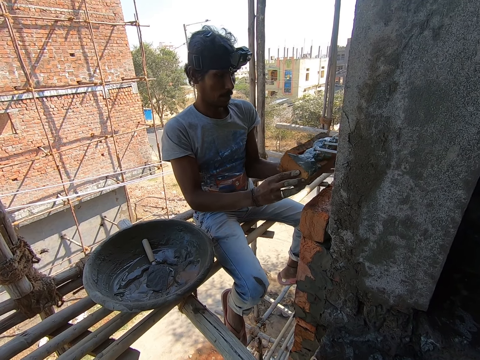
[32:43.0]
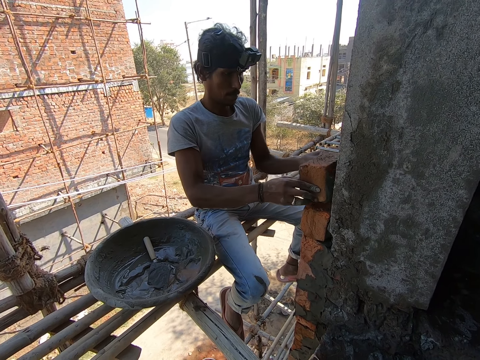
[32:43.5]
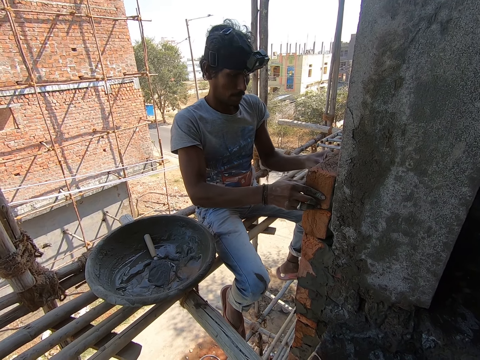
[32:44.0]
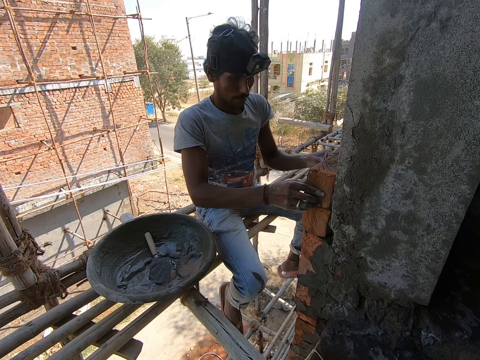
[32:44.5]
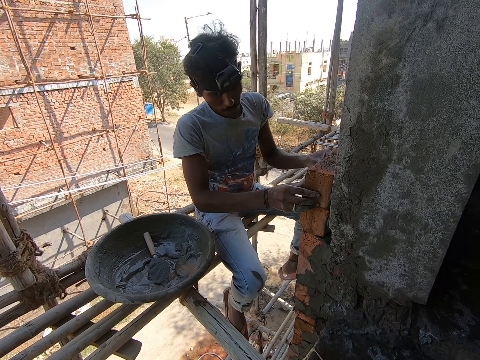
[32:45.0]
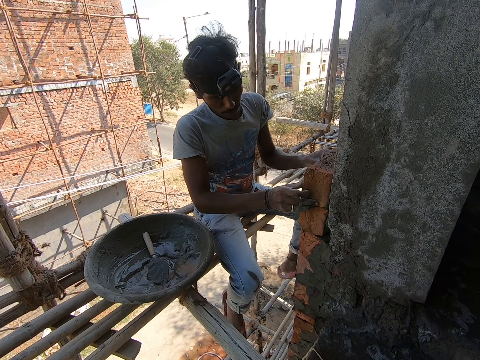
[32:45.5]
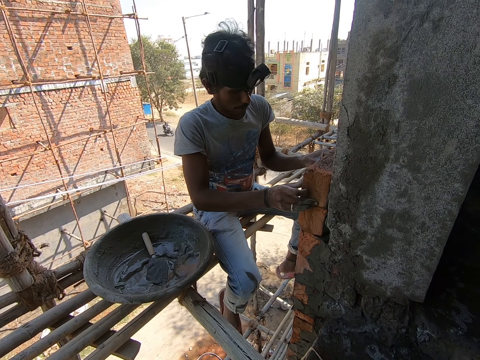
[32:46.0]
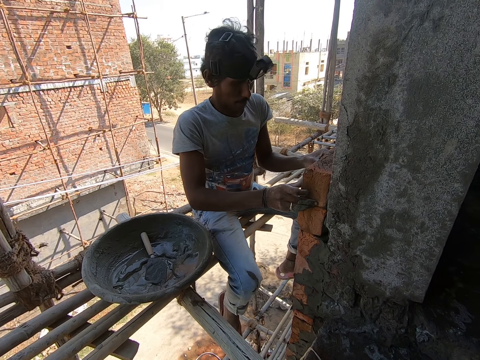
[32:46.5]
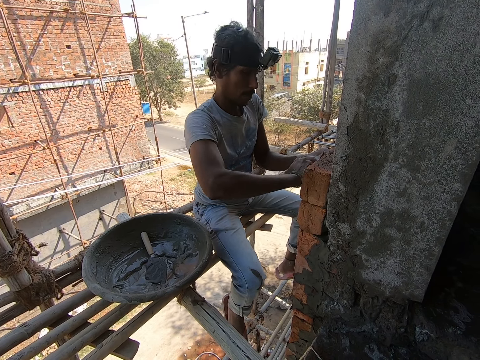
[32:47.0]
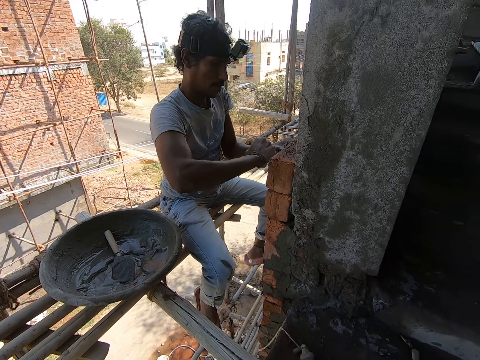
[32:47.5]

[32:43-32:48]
The camera wearer looks around. The man hits the brick on the wall with his right hand.

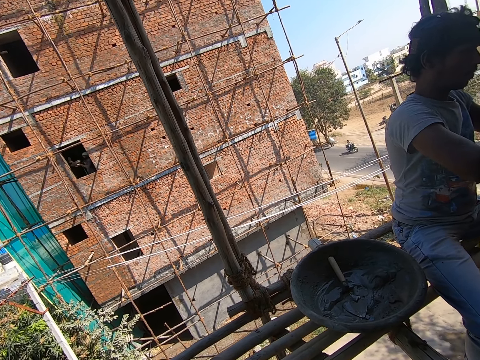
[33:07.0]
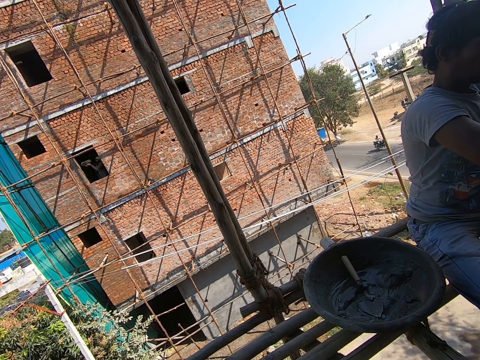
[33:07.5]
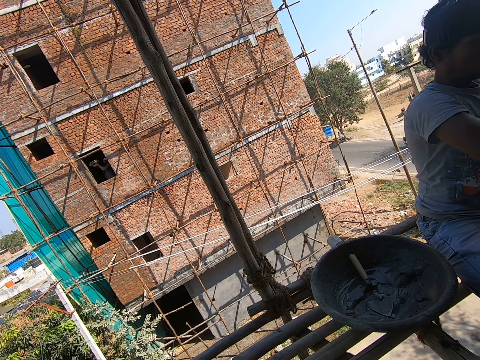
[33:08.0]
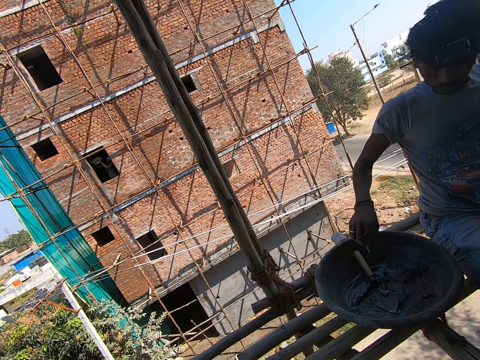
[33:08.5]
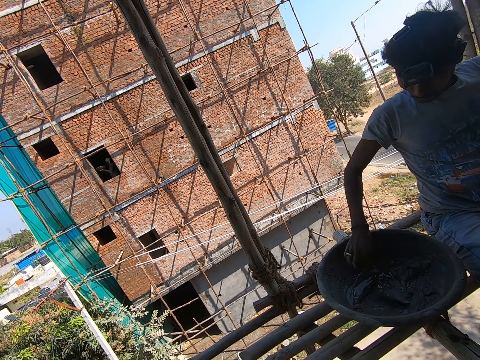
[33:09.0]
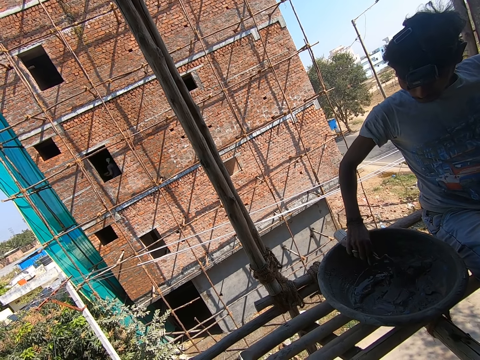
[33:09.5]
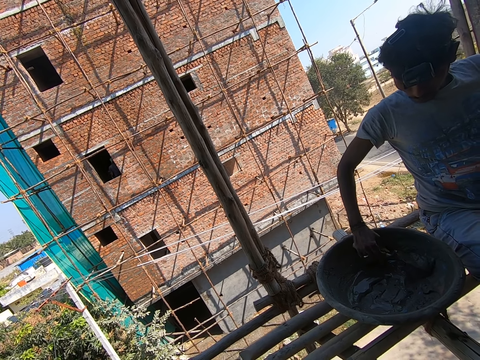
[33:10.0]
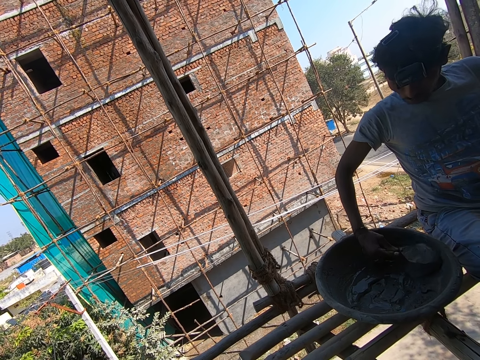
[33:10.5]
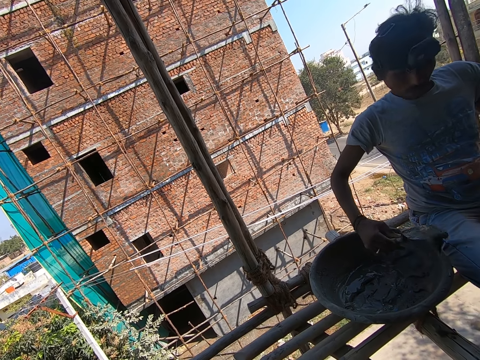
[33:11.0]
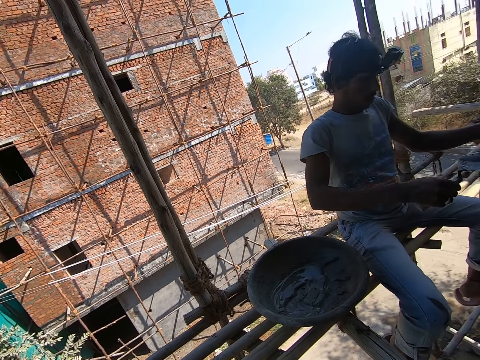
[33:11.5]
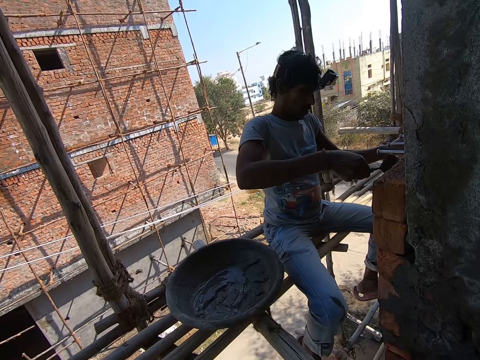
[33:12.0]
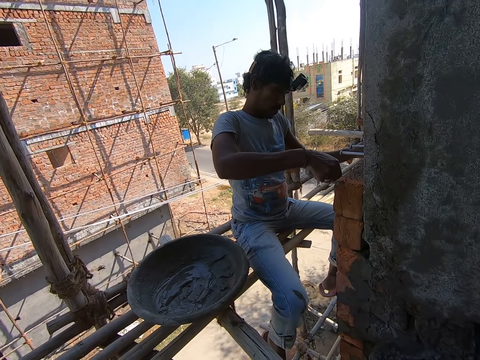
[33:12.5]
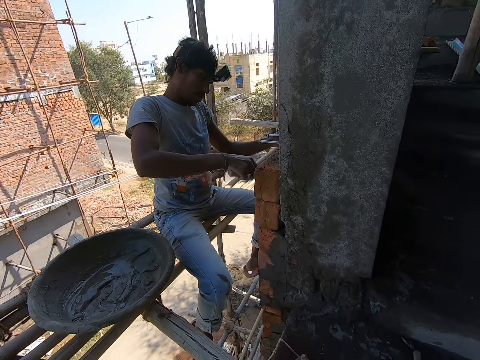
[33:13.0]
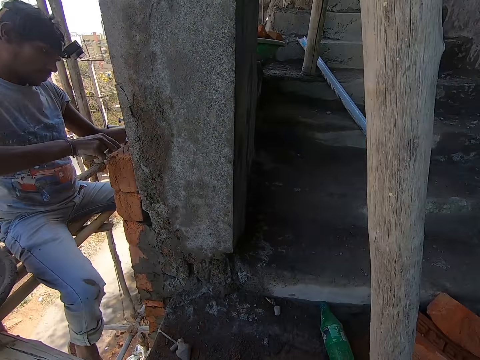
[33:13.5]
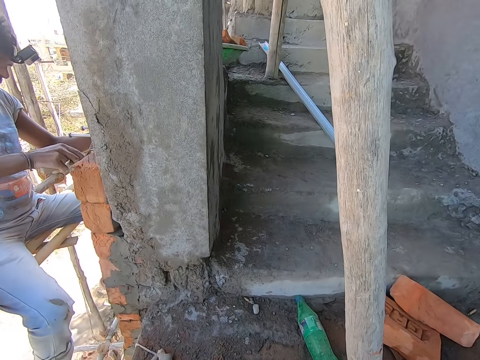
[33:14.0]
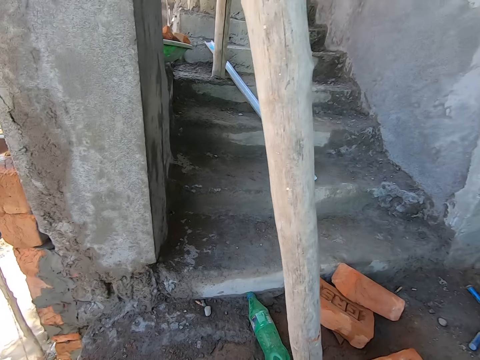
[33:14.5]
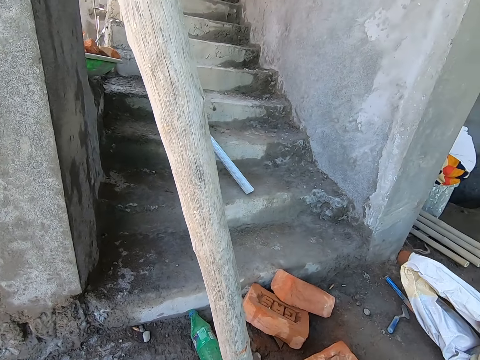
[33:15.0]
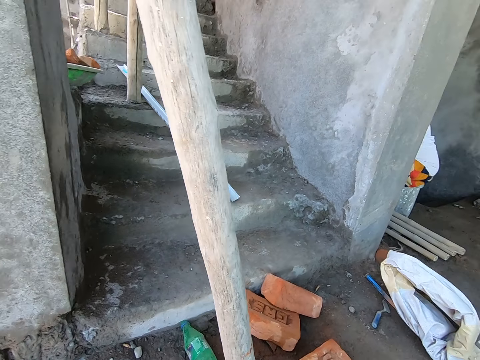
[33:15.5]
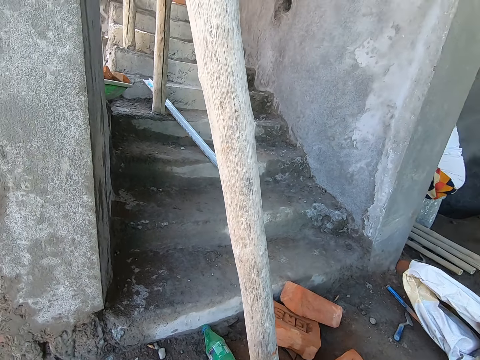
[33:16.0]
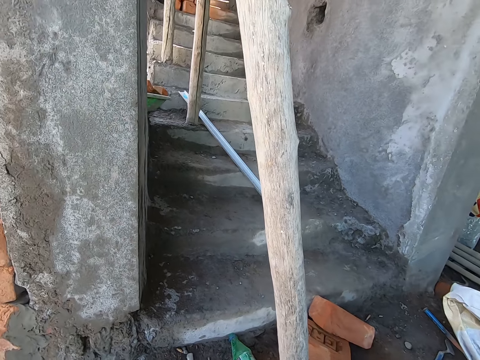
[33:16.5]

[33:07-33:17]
The man scoops mortar from the head pan on the scaffolding with a brick trowel in his right hand. He plasters the wall with the mortar on the brick trowel in his right hand.

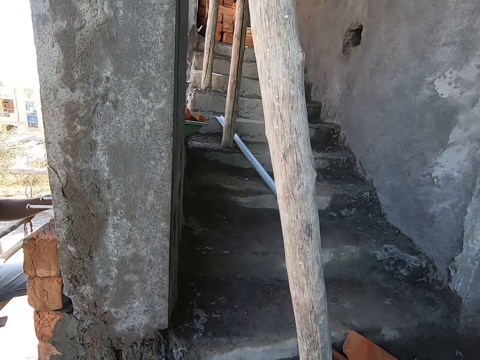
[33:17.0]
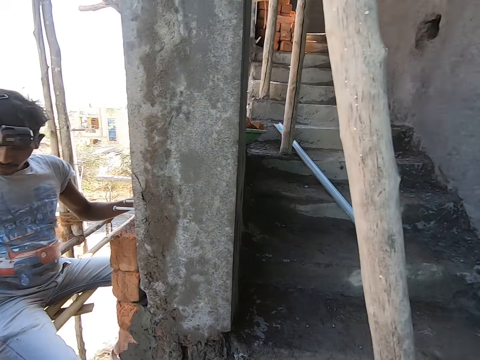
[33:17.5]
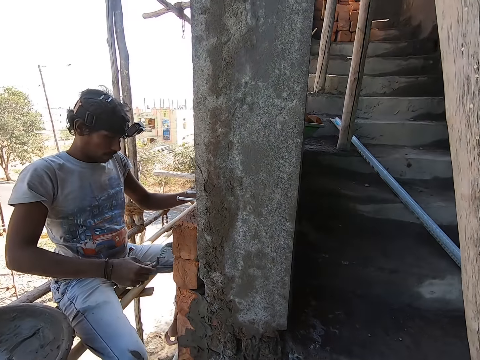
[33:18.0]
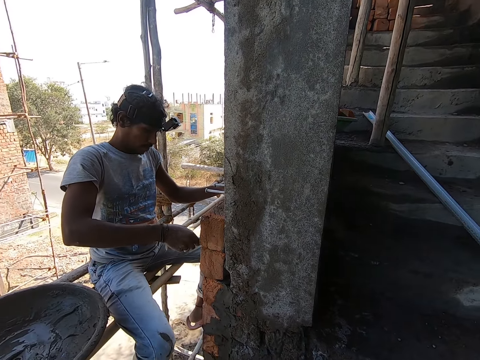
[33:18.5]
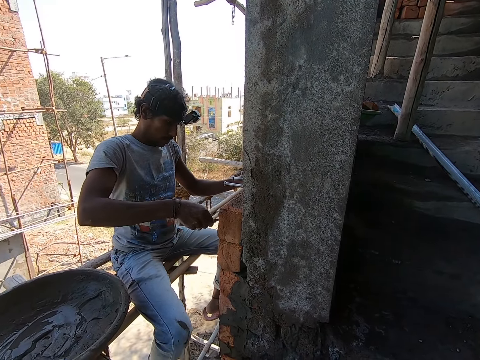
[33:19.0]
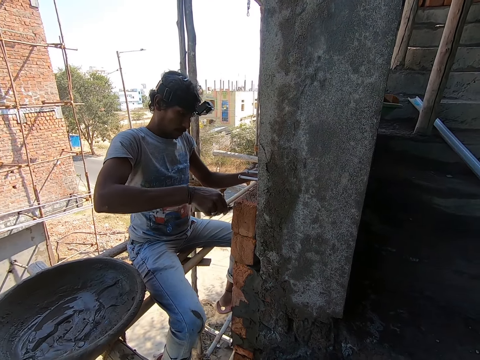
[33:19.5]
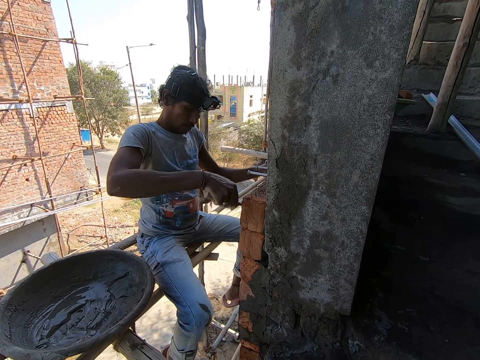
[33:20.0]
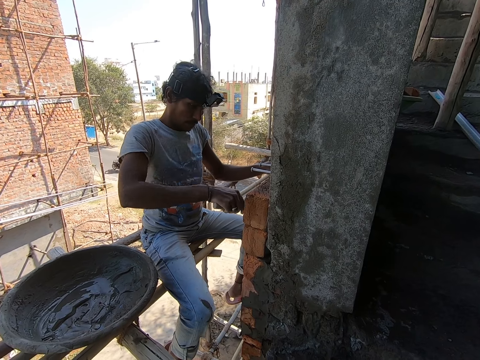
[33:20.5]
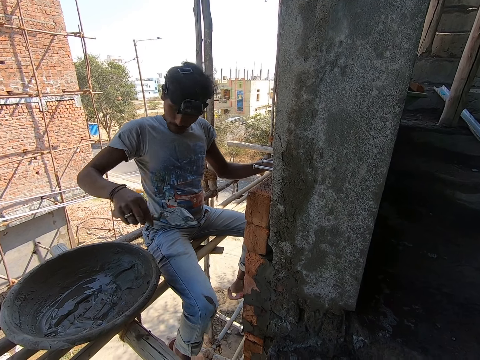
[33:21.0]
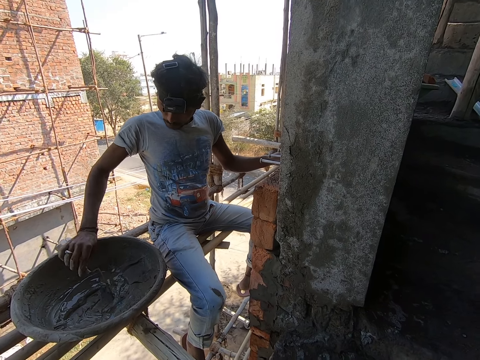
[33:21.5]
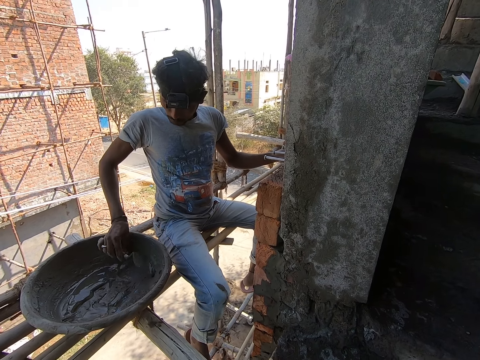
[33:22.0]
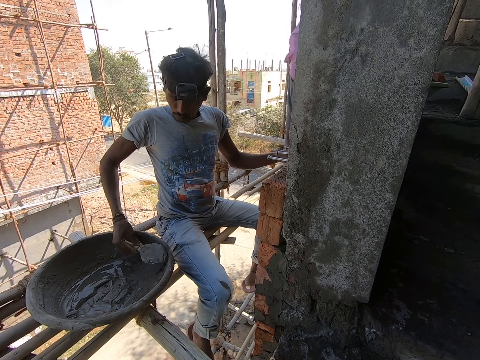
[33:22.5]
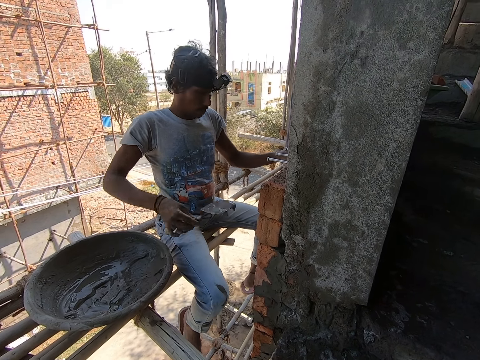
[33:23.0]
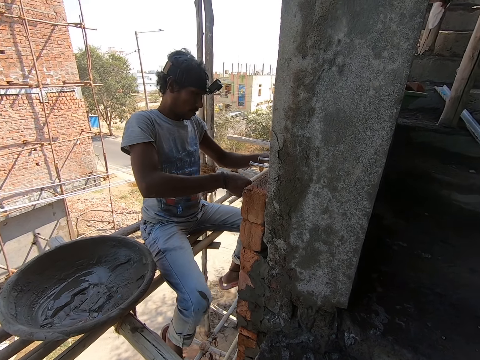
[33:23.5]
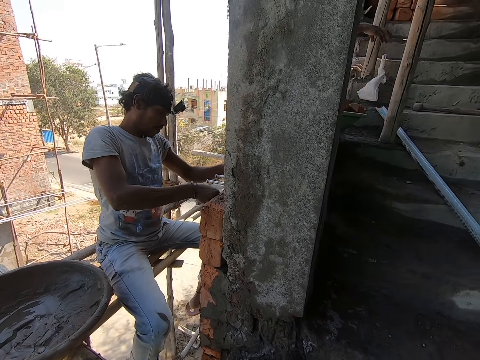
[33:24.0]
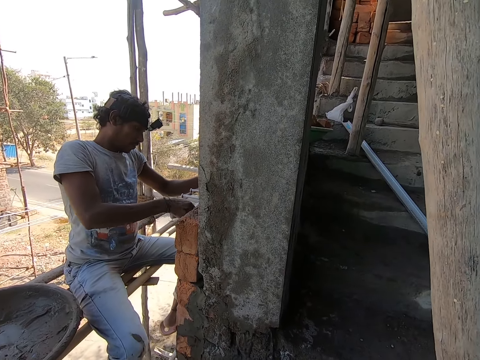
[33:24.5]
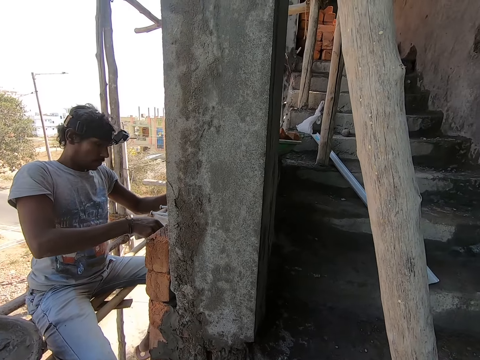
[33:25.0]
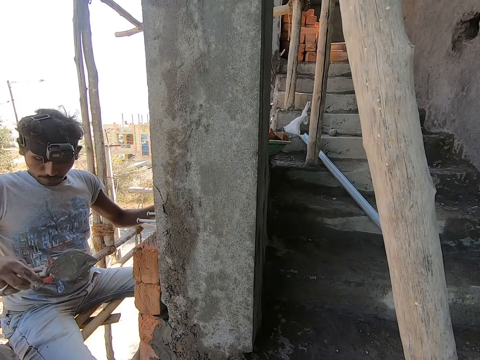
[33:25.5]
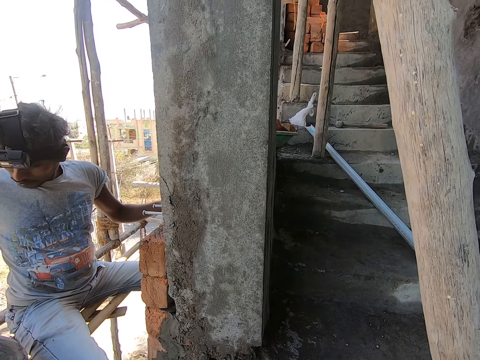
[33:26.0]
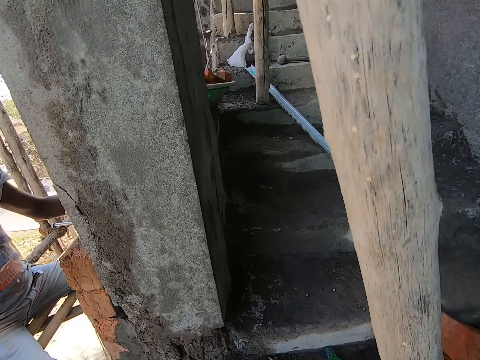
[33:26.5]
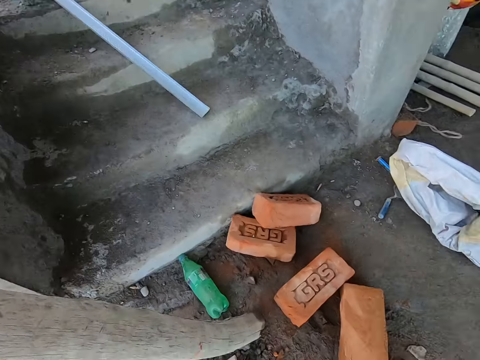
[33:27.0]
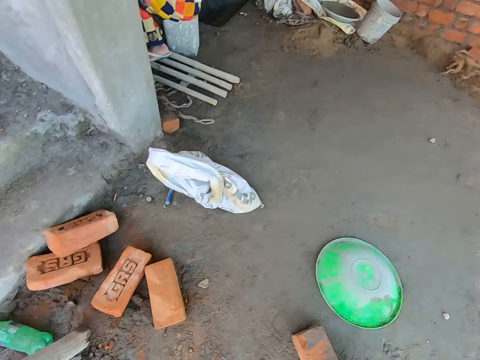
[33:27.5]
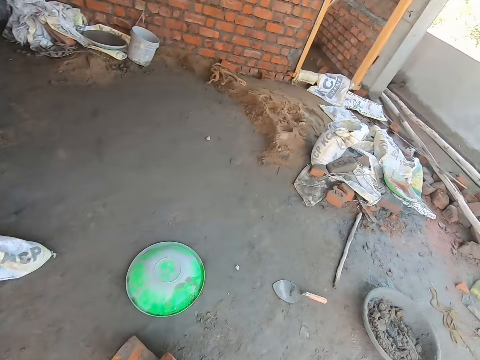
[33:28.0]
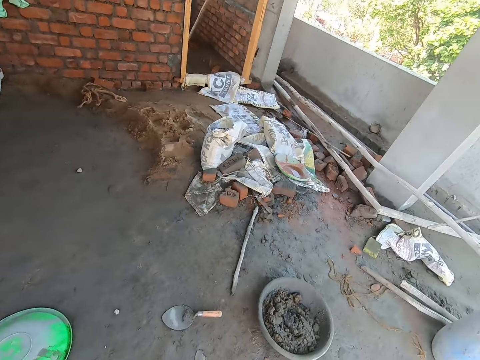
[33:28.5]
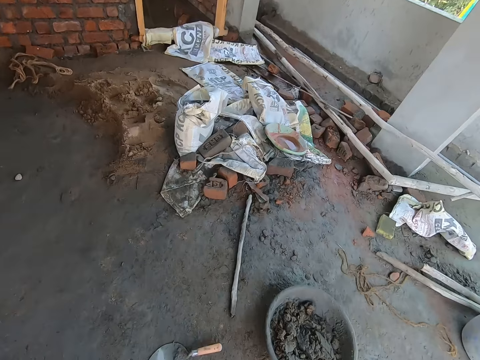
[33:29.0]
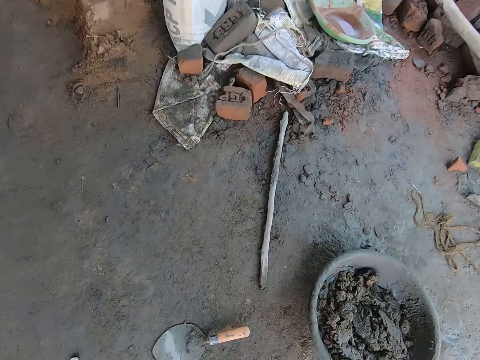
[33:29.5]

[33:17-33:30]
A man plasters the wall with the mortar on the brick trowel in his right hand. The man scoops mortar from the head pan on the scaffolding with the brick trowel in his right hand. Another man drops the hammer in his right hand on the floor. The first man plasters the wall with the mortar on the brick trowel in his right hand. The other man drops a bag of nails in his left hand on the floor.
